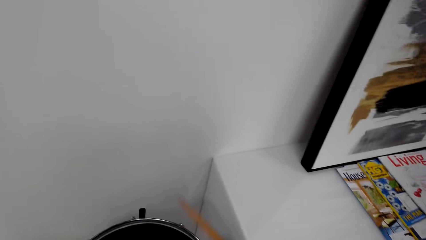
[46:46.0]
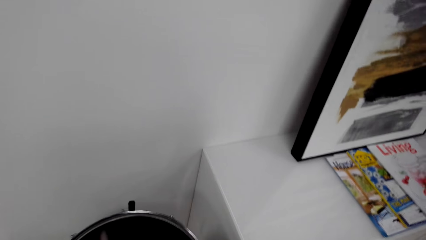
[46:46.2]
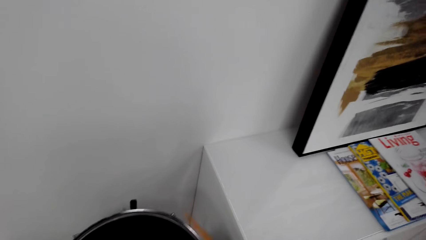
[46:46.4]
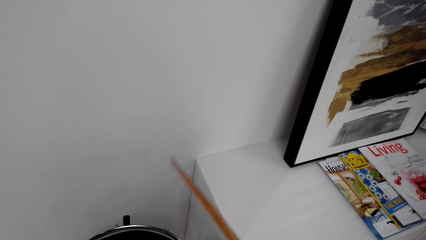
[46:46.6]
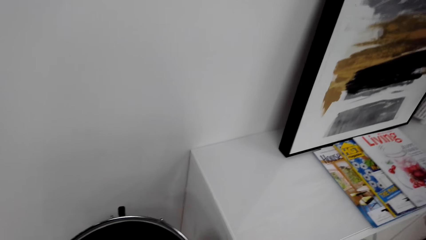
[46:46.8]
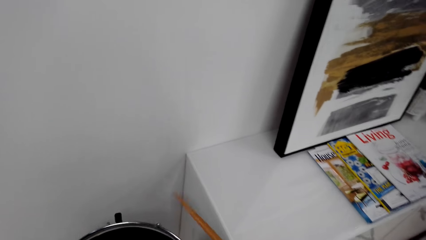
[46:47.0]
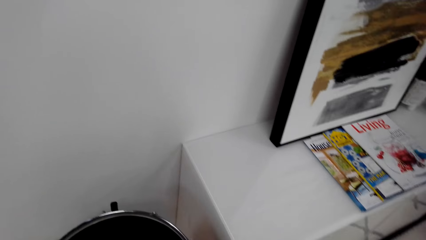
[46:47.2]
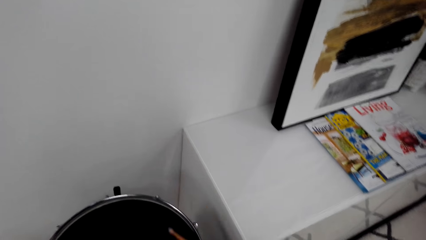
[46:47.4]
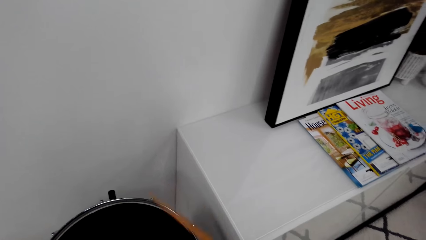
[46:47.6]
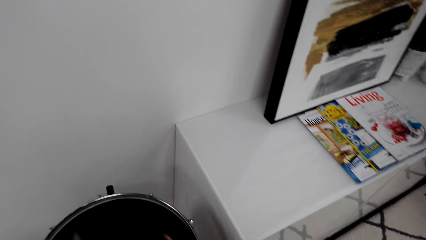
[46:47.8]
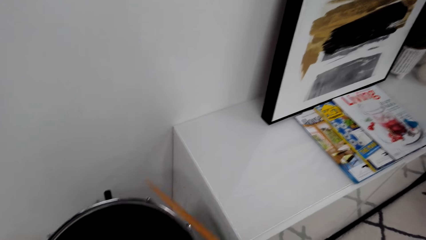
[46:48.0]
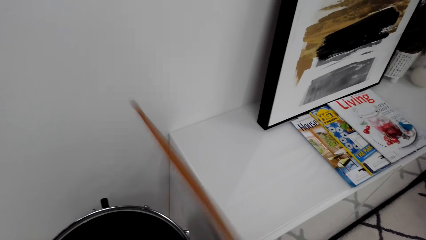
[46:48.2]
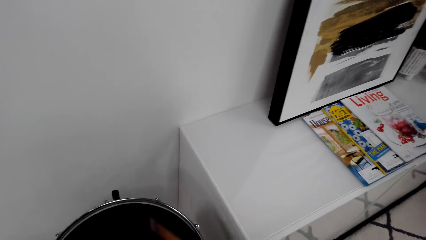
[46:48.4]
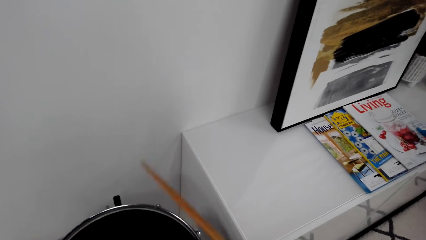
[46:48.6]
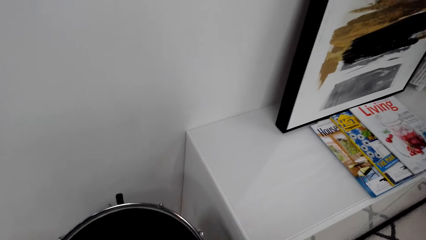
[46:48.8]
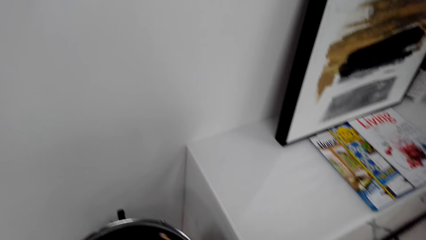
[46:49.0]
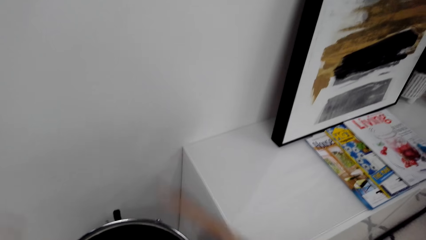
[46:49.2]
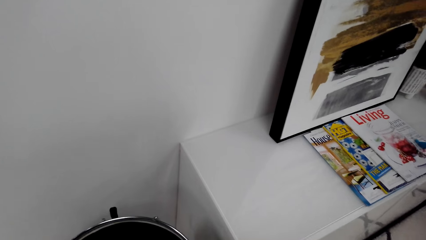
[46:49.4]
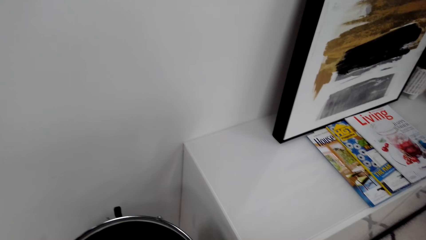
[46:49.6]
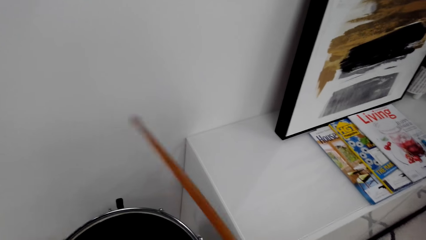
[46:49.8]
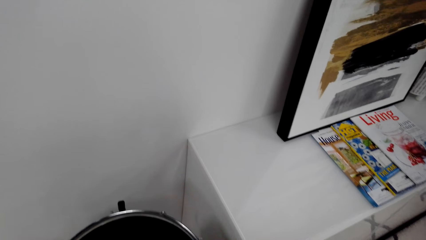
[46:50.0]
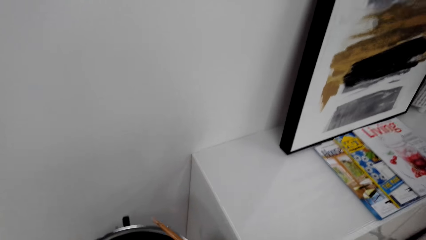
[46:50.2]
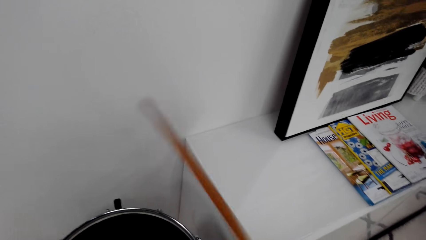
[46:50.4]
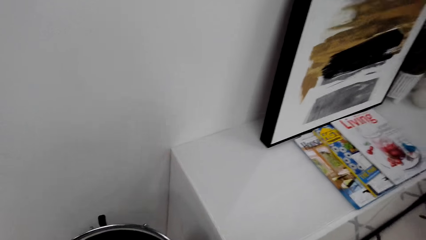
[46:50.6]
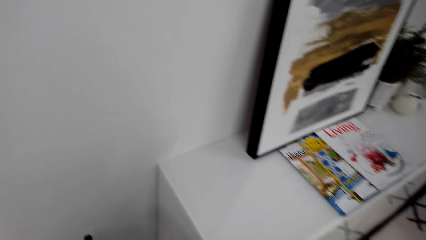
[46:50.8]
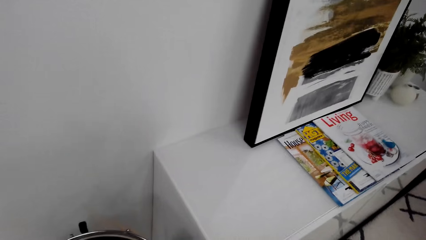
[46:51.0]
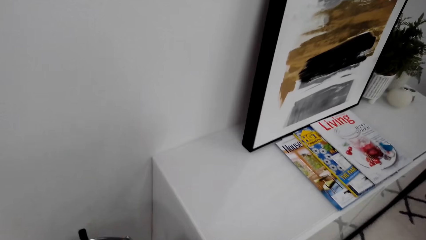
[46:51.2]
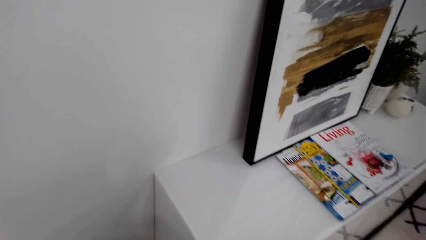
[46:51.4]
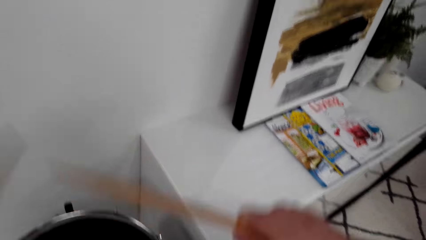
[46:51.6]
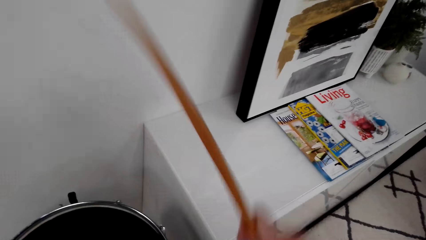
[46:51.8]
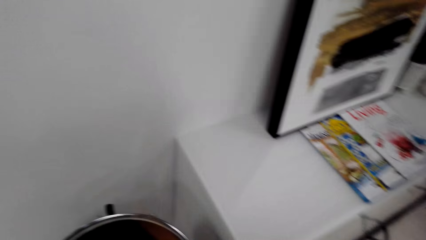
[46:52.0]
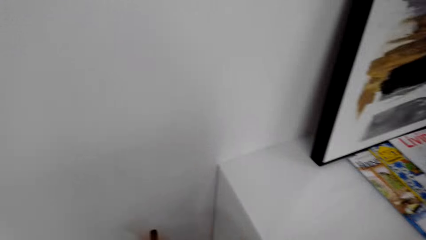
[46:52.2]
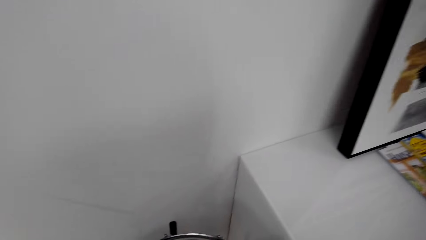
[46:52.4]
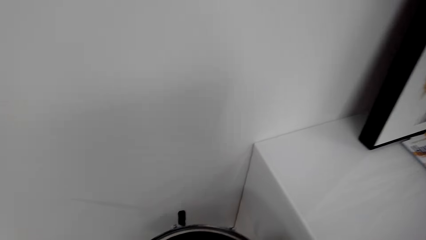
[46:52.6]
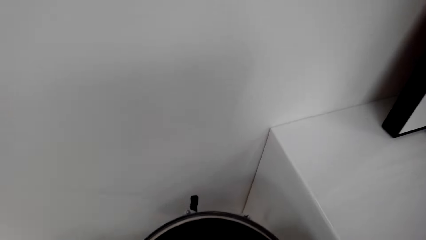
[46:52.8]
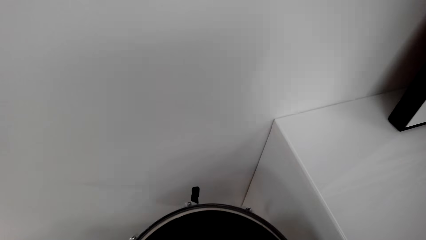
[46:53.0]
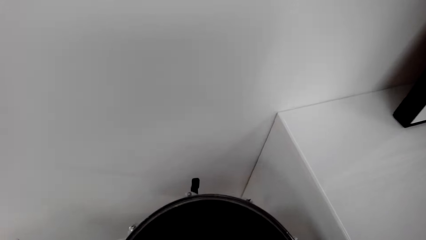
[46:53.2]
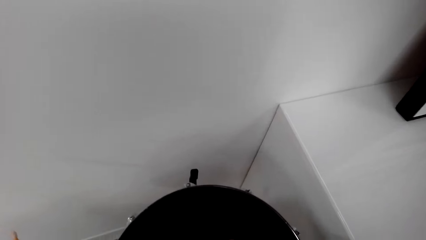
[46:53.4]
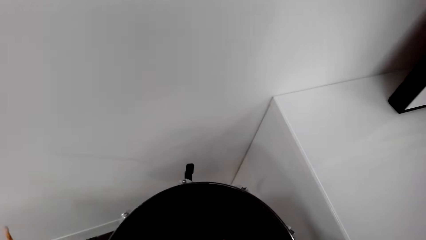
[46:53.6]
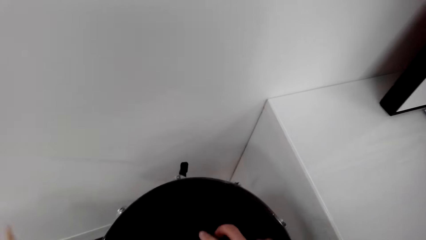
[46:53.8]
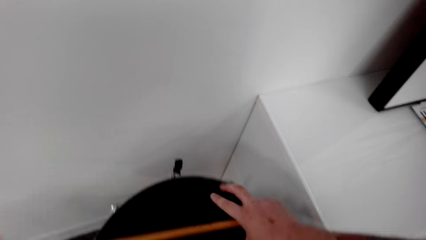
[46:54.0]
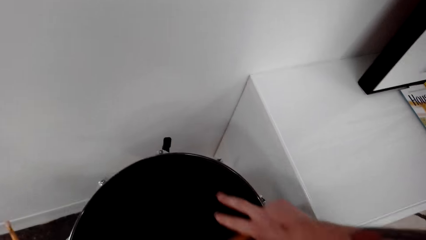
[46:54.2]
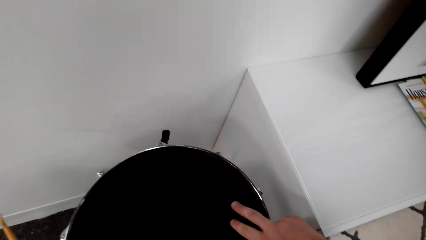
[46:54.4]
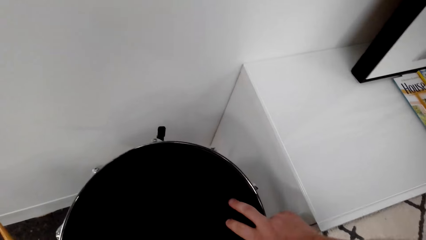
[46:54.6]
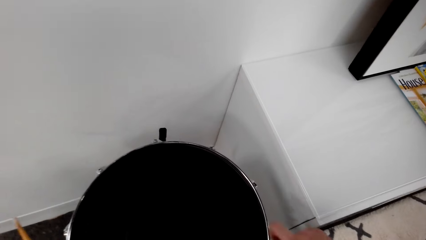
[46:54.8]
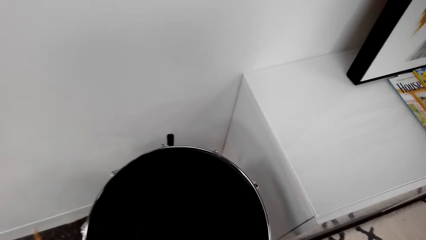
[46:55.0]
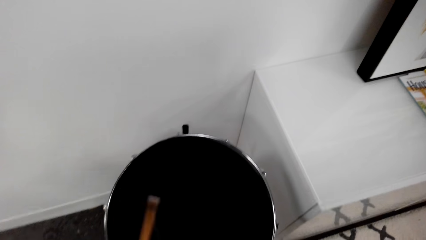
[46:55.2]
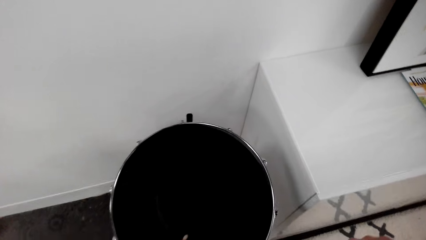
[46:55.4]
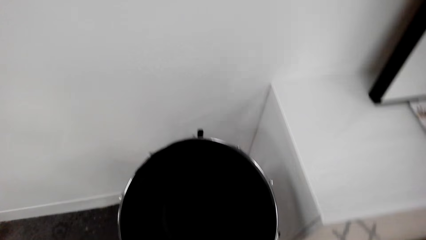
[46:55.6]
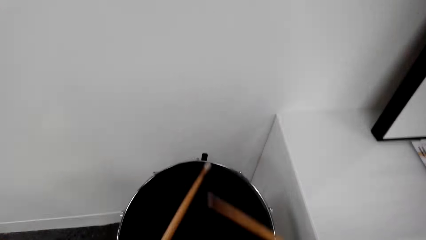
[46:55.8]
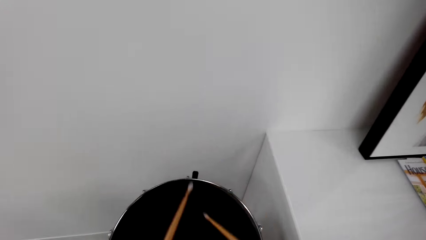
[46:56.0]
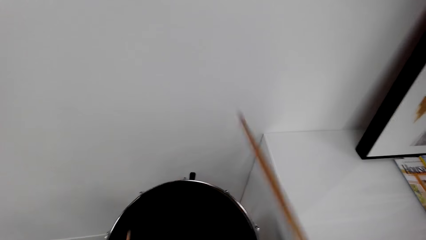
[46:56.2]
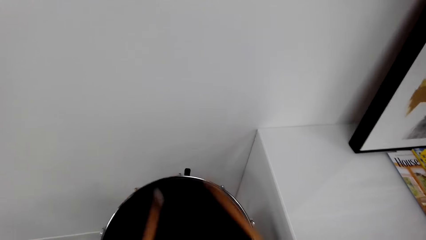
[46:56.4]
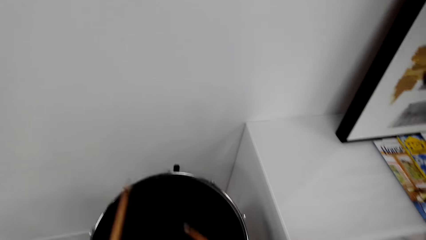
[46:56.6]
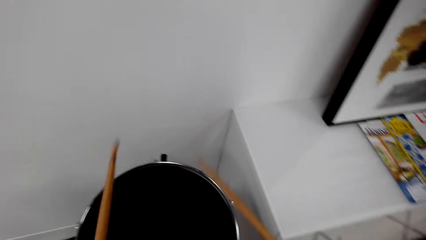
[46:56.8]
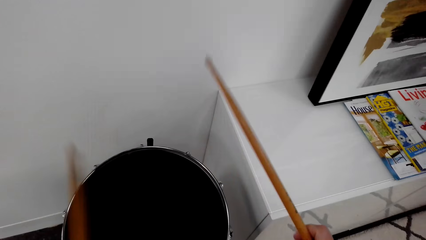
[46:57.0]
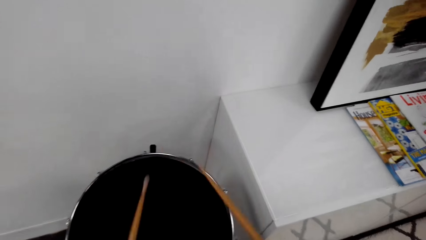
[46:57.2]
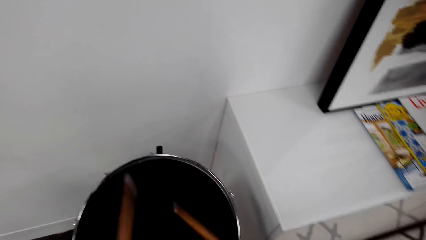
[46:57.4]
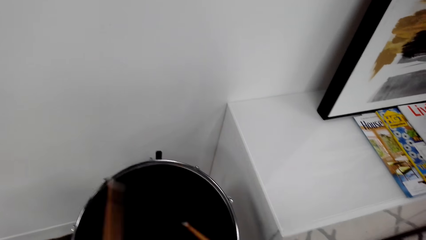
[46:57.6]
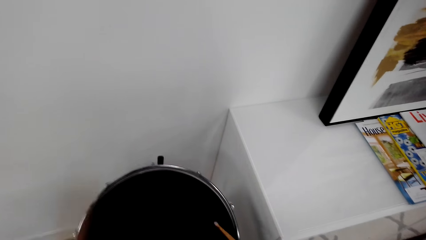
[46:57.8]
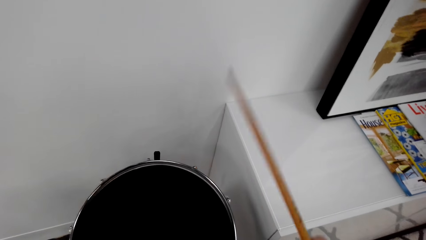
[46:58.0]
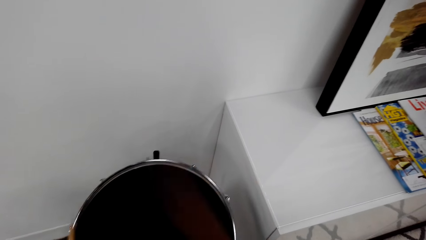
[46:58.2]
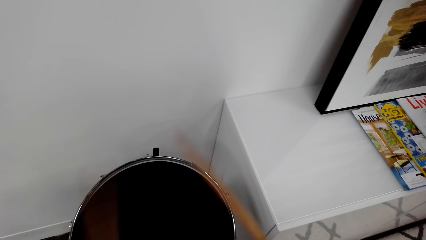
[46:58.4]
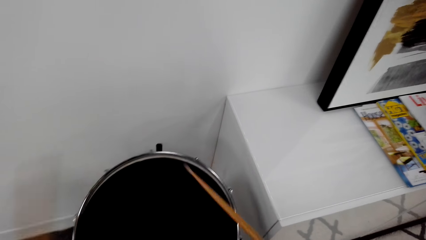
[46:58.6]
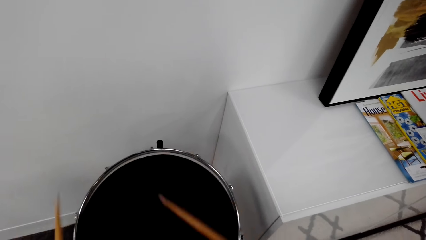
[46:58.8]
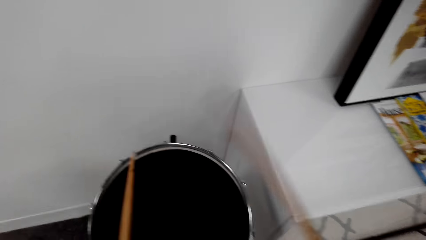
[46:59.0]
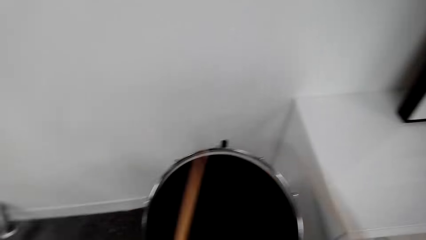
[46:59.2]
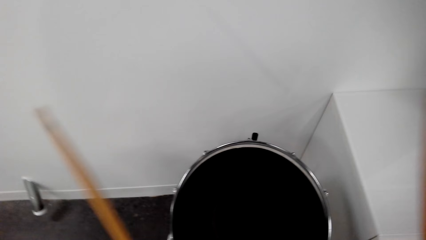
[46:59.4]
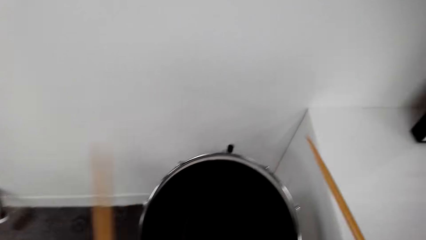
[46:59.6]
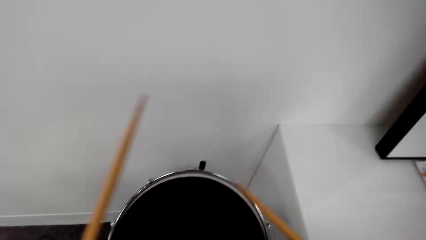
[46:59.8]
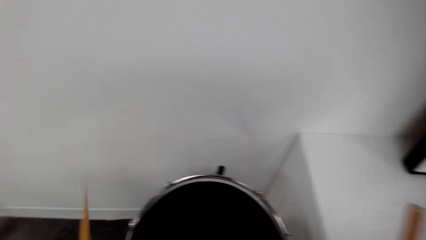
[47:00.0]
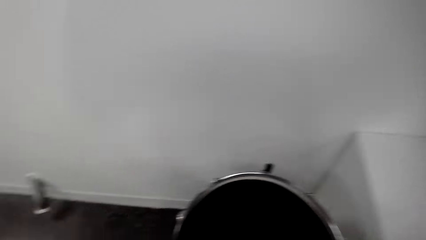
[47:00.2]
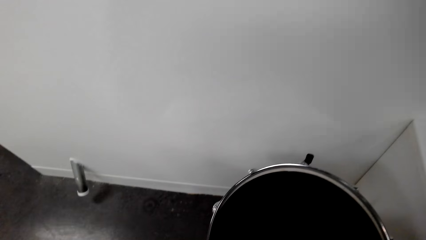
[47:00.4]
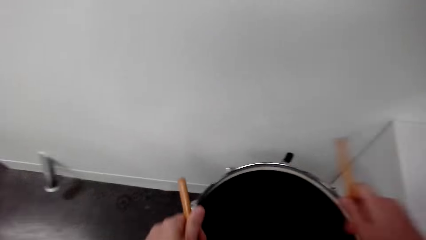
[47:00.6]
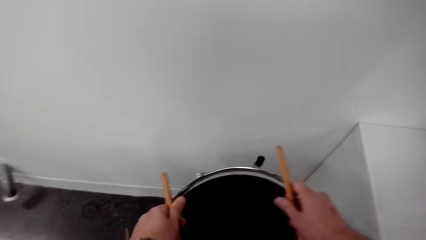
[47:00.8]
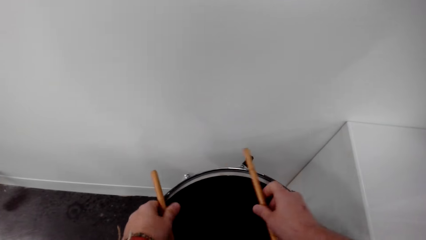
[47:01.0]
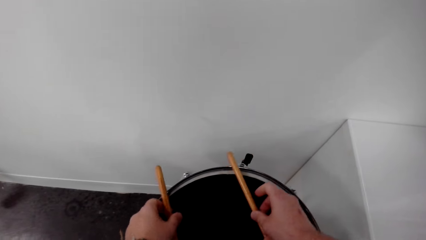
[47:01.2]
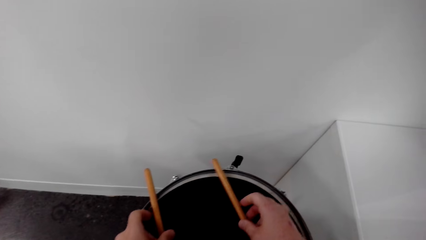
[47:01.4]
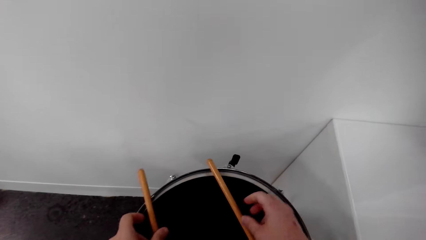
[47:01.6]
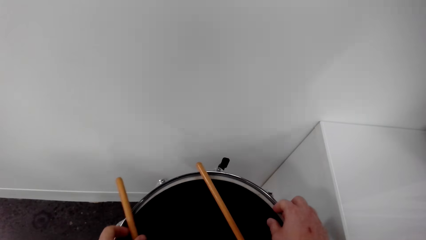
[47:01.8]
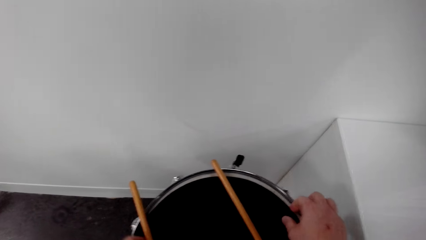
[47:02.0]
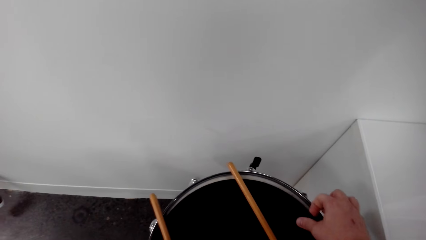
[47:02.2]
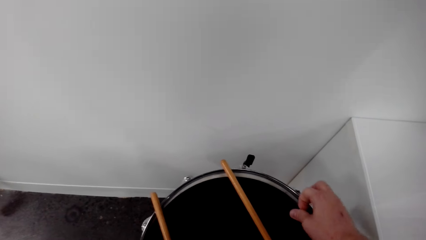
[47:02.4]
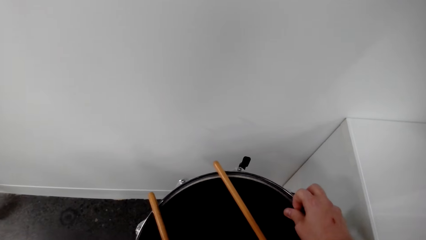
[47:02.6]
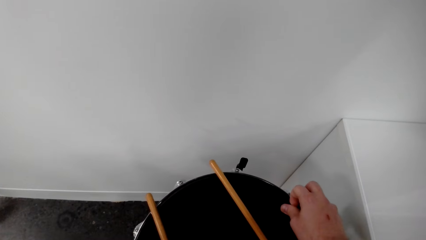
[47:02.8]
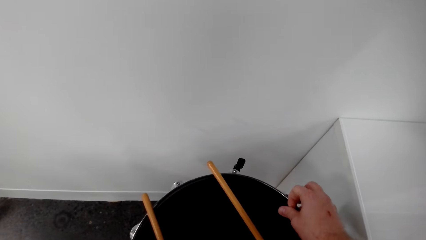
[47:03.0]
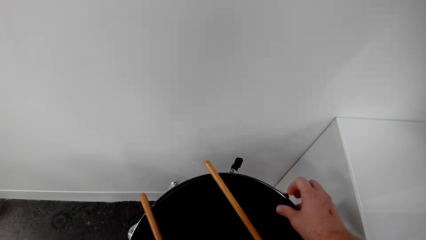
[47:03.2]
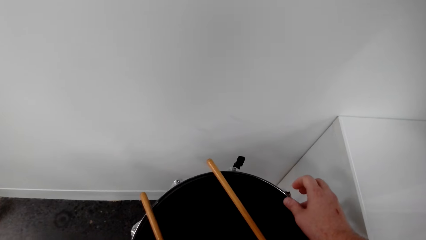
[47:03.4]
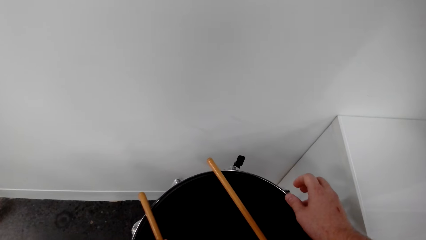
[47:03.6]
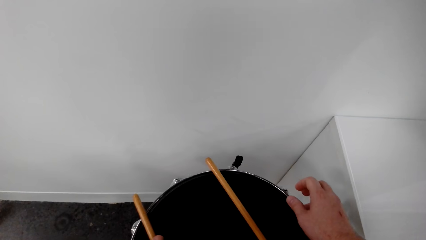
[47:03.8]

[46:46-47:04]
The camera wearer touches the drum. They play the drum, put the drumsticks on the drum, move the lid, and adjust the drum.
